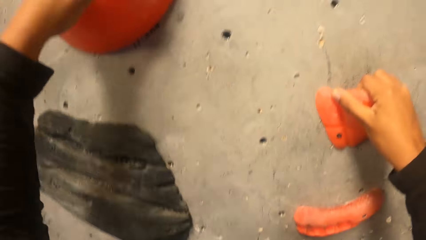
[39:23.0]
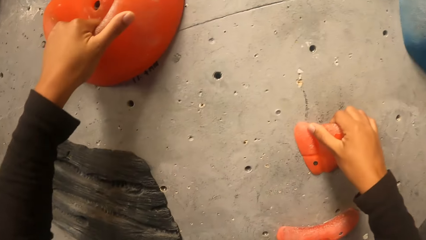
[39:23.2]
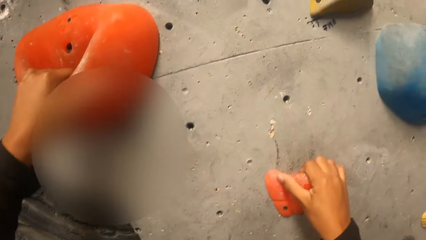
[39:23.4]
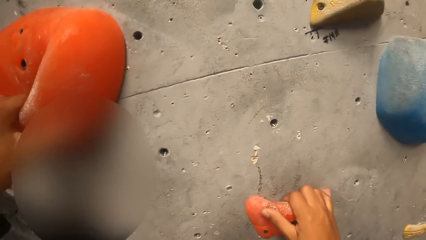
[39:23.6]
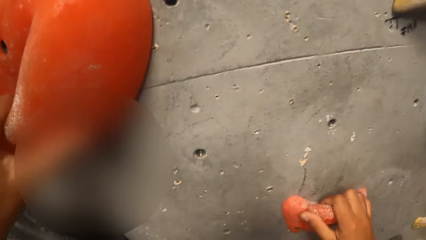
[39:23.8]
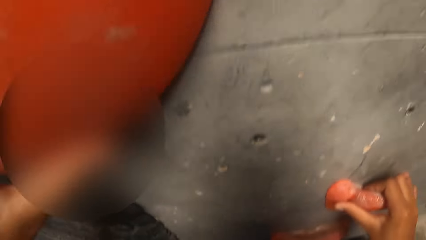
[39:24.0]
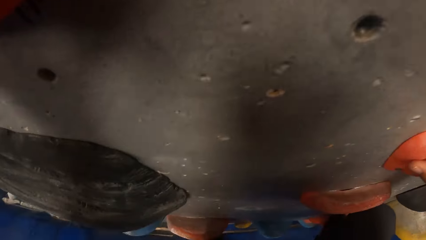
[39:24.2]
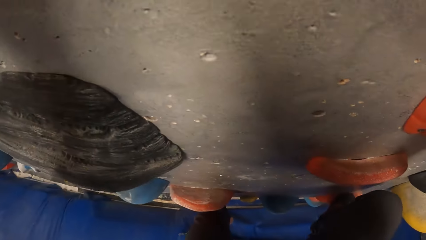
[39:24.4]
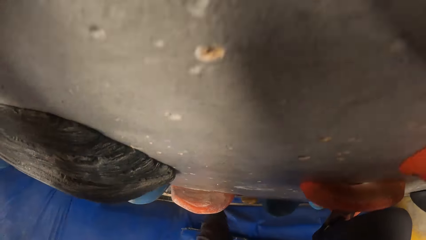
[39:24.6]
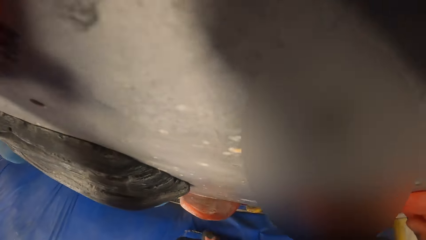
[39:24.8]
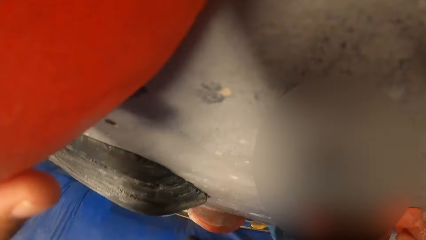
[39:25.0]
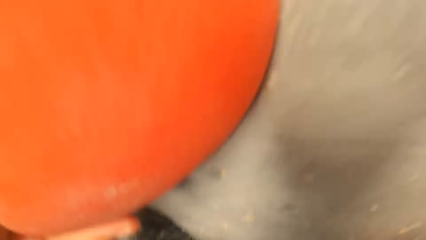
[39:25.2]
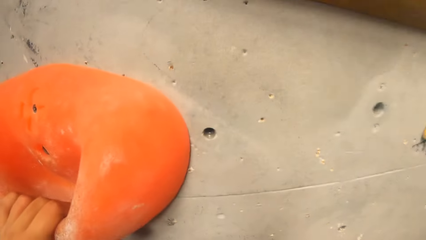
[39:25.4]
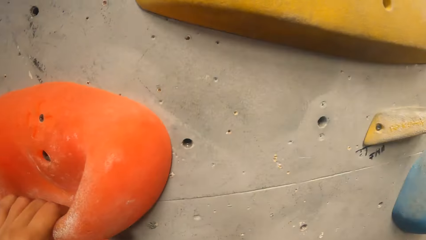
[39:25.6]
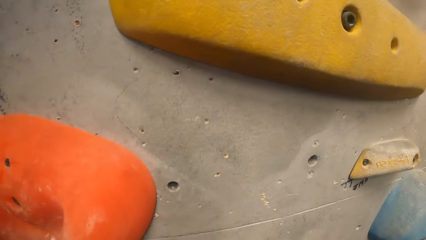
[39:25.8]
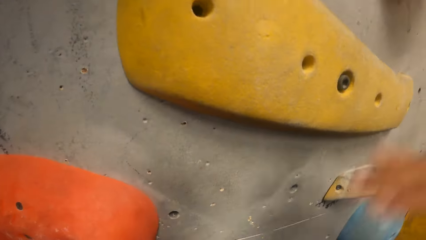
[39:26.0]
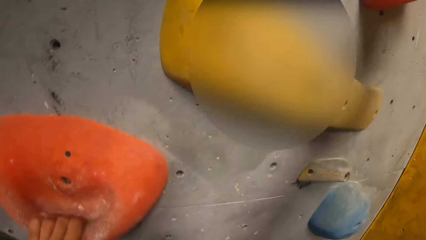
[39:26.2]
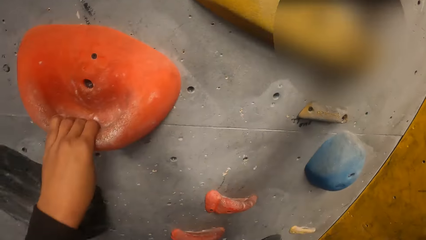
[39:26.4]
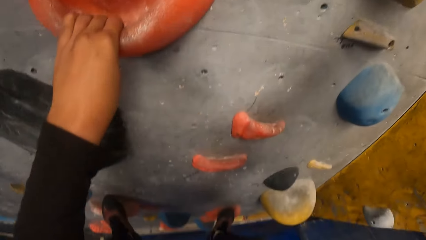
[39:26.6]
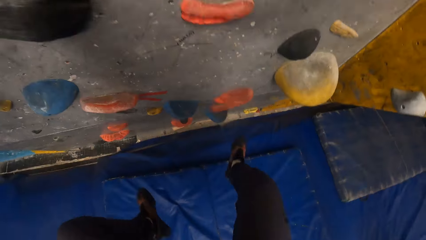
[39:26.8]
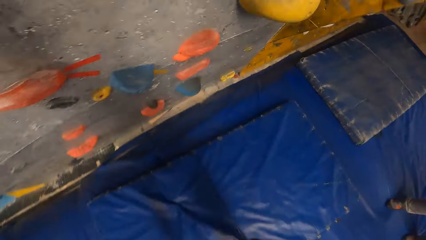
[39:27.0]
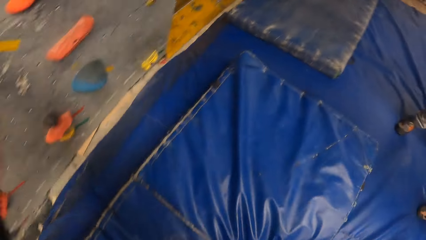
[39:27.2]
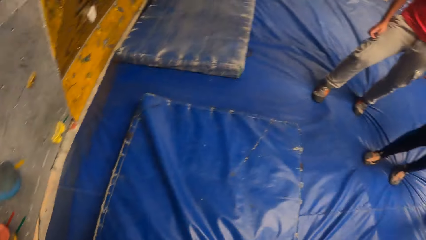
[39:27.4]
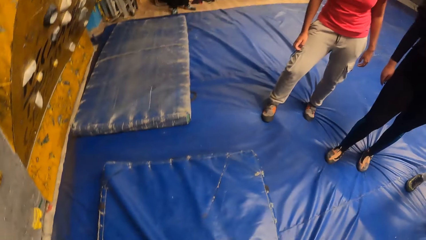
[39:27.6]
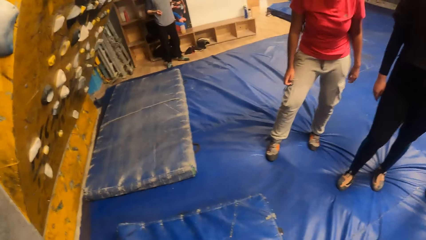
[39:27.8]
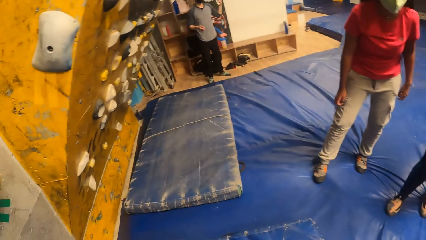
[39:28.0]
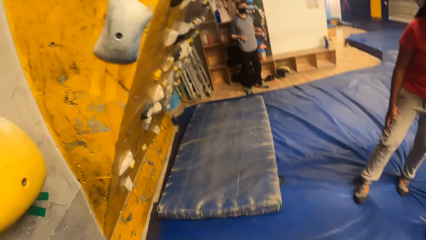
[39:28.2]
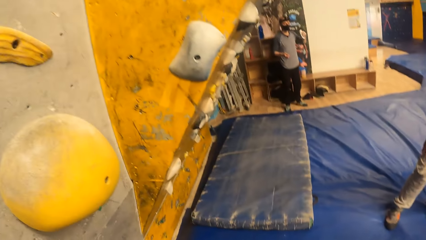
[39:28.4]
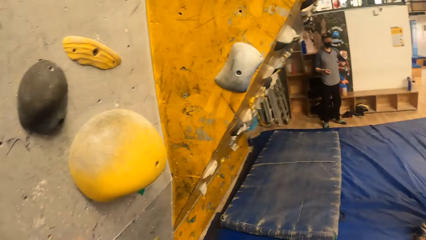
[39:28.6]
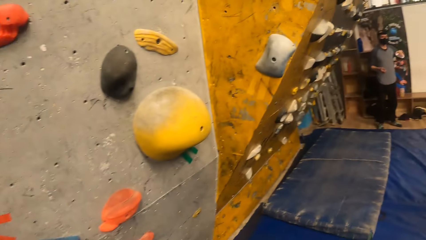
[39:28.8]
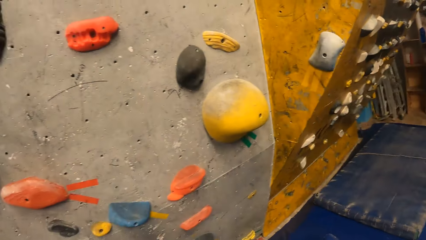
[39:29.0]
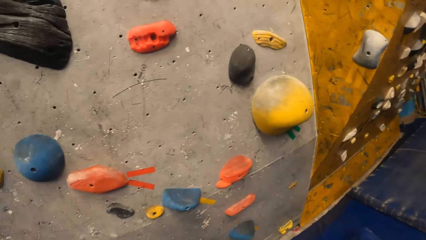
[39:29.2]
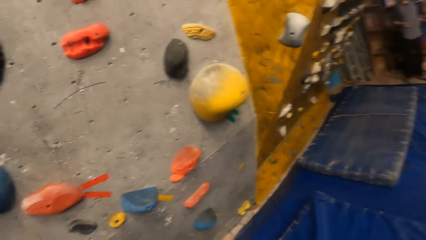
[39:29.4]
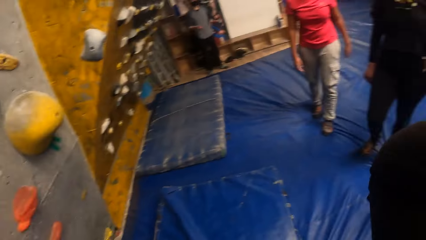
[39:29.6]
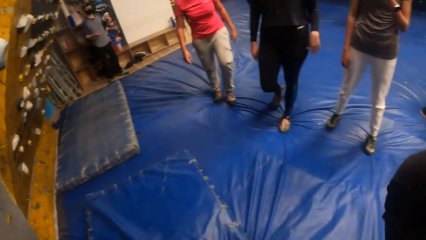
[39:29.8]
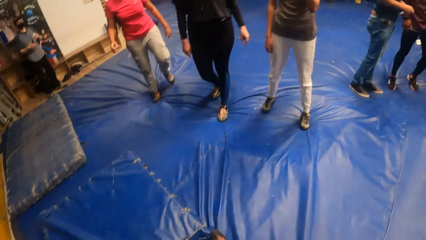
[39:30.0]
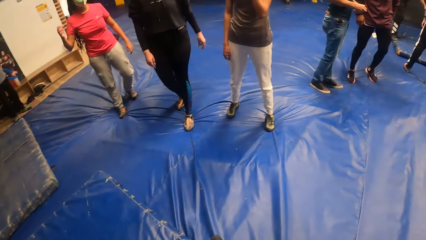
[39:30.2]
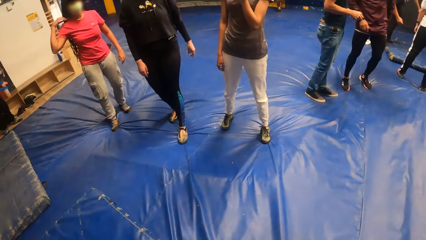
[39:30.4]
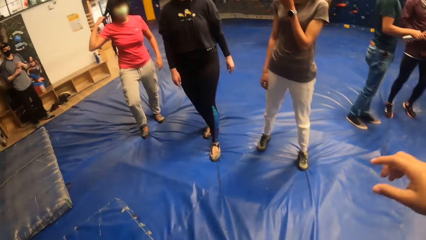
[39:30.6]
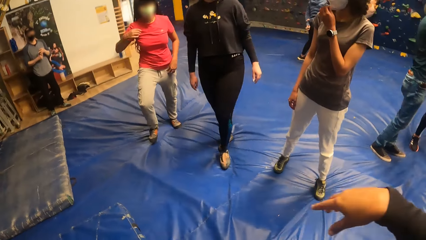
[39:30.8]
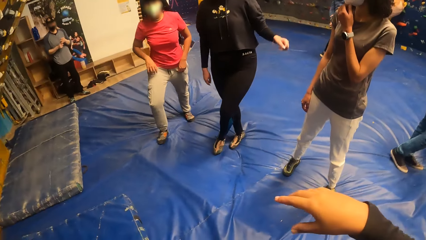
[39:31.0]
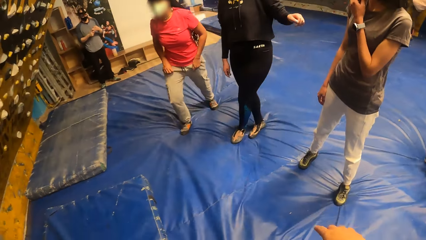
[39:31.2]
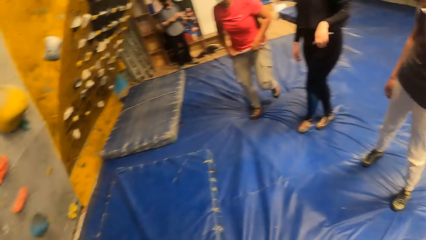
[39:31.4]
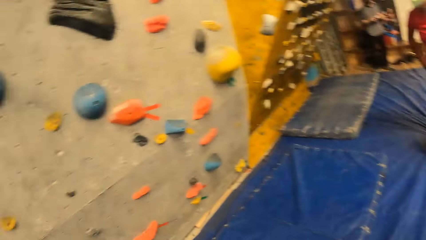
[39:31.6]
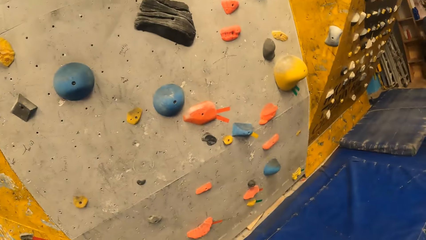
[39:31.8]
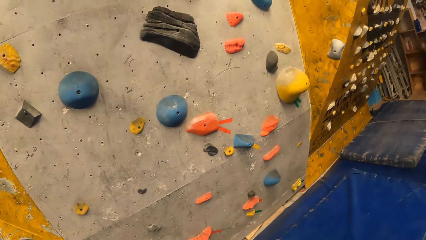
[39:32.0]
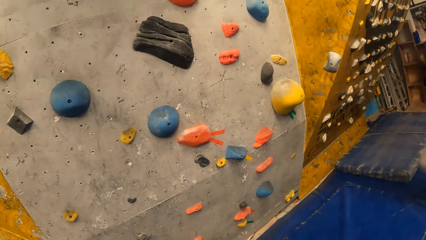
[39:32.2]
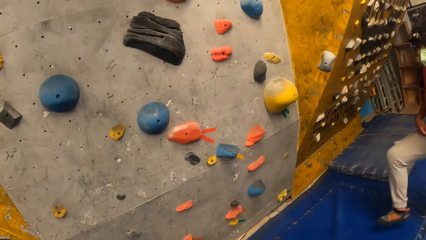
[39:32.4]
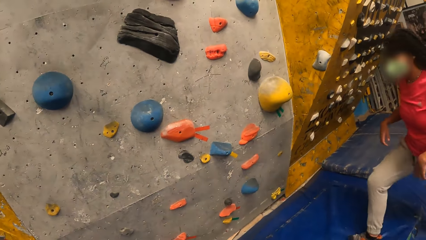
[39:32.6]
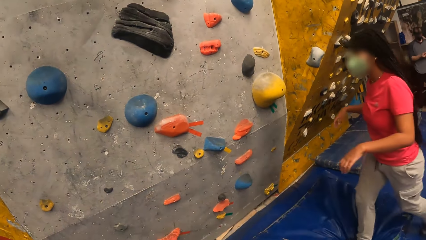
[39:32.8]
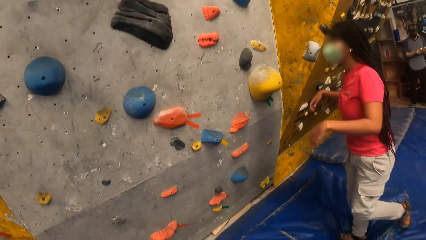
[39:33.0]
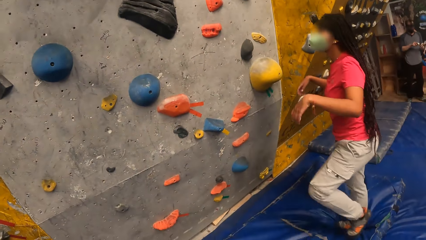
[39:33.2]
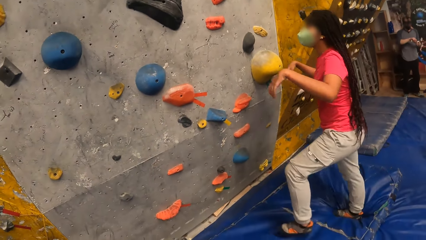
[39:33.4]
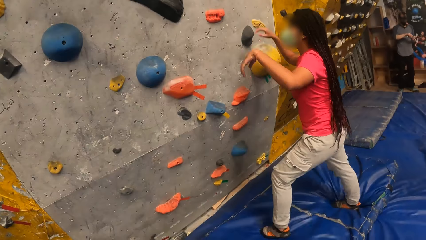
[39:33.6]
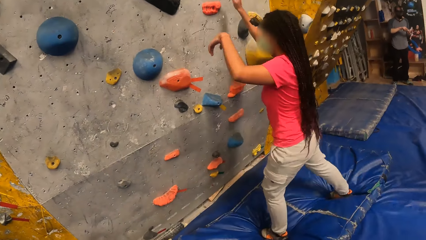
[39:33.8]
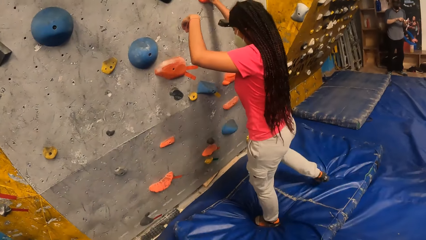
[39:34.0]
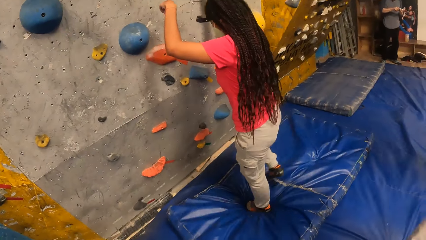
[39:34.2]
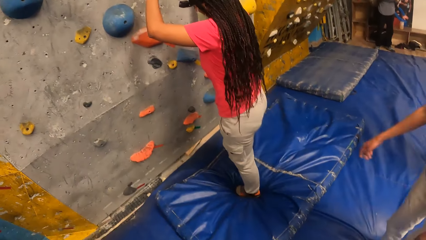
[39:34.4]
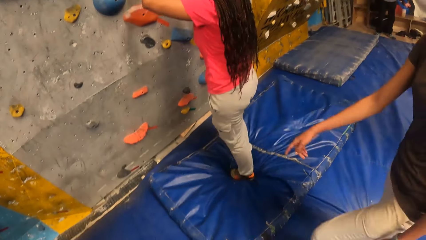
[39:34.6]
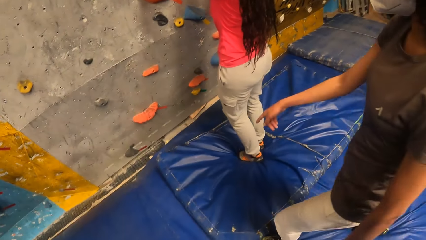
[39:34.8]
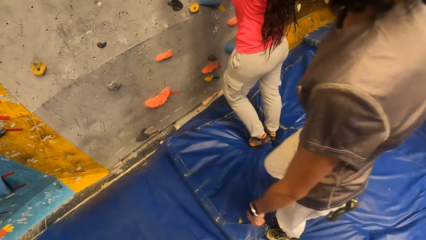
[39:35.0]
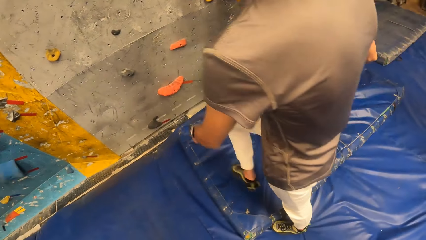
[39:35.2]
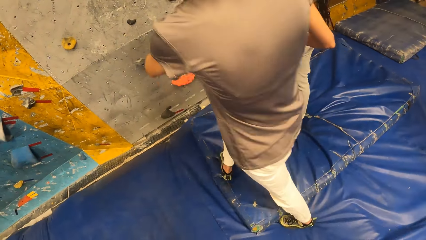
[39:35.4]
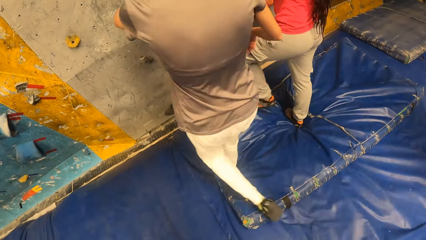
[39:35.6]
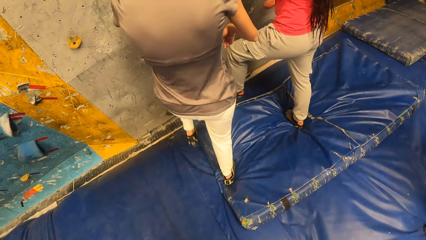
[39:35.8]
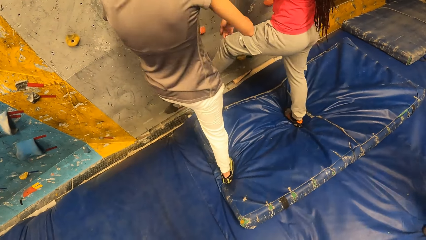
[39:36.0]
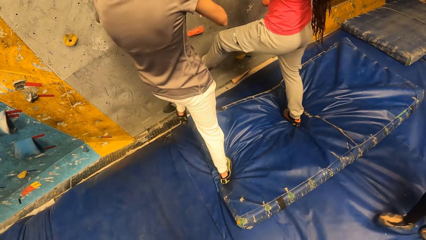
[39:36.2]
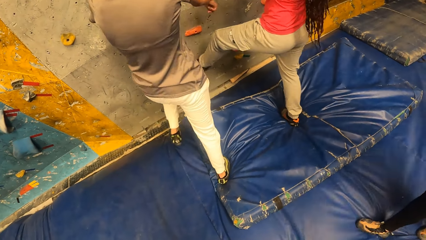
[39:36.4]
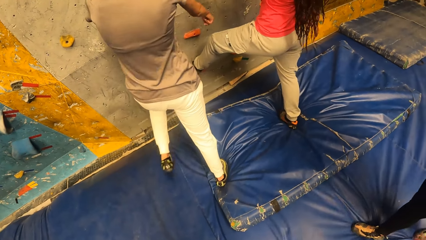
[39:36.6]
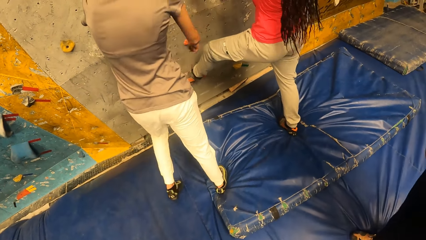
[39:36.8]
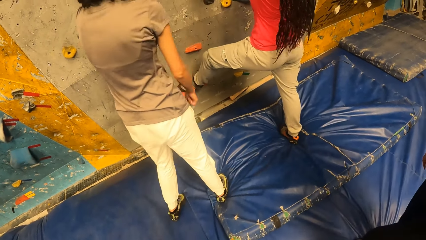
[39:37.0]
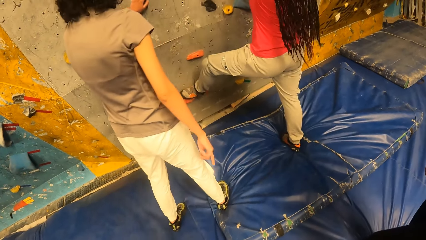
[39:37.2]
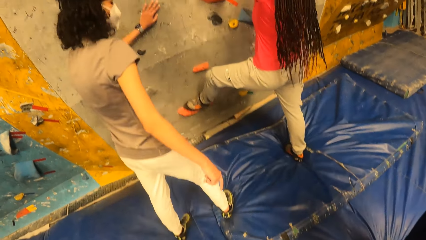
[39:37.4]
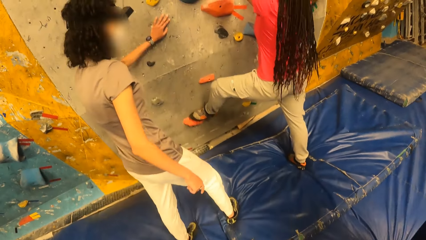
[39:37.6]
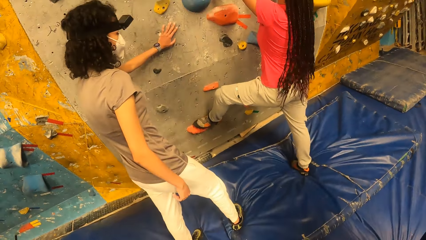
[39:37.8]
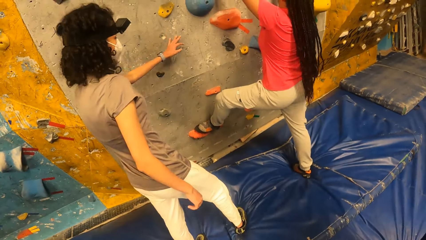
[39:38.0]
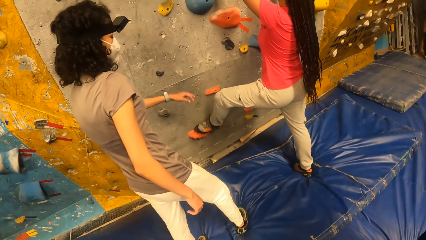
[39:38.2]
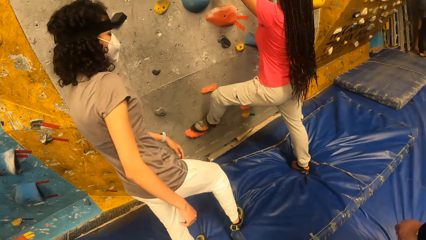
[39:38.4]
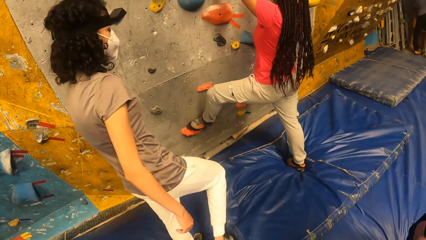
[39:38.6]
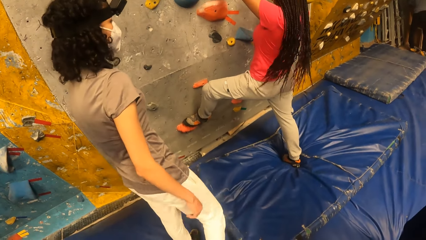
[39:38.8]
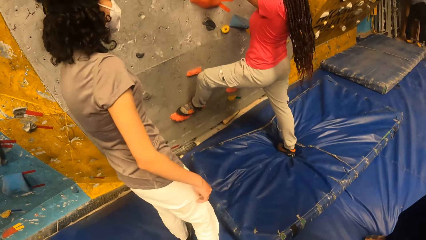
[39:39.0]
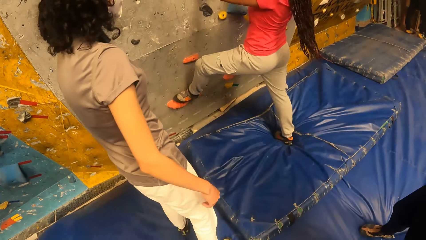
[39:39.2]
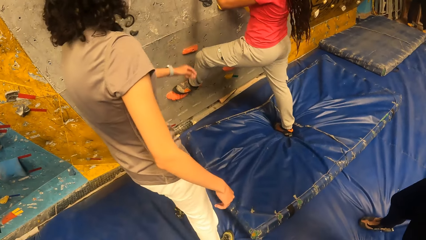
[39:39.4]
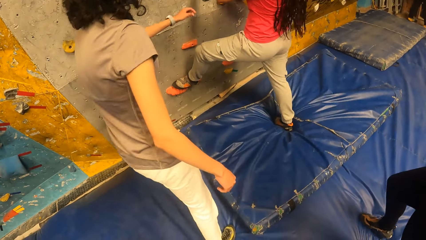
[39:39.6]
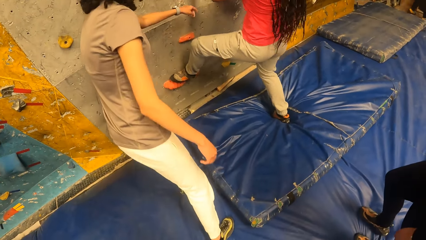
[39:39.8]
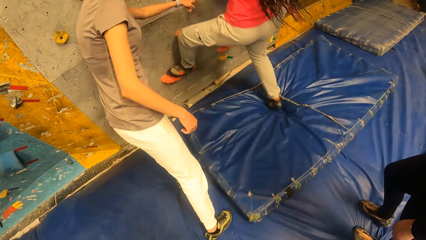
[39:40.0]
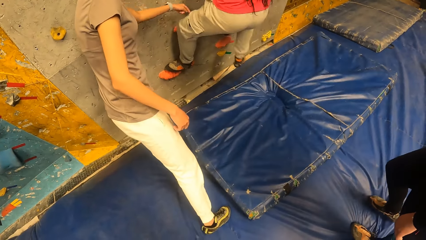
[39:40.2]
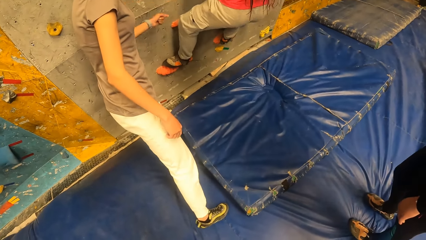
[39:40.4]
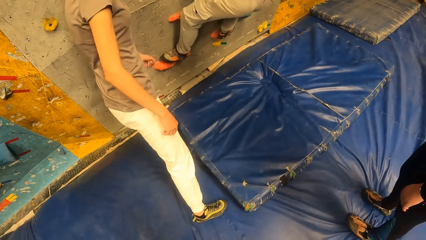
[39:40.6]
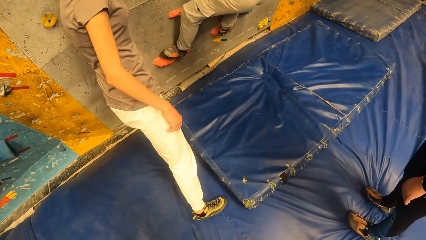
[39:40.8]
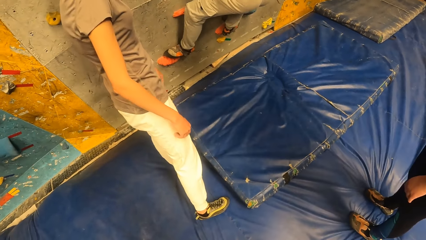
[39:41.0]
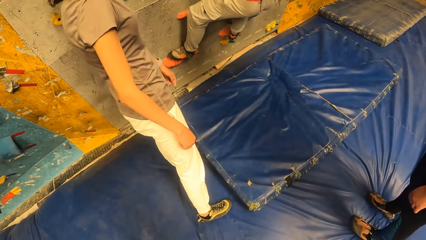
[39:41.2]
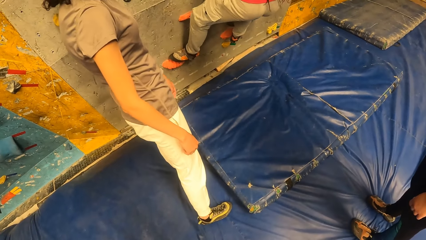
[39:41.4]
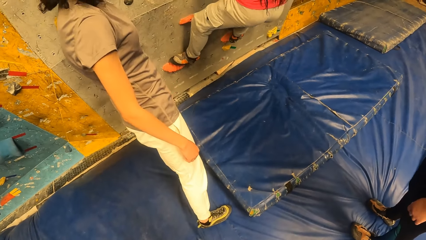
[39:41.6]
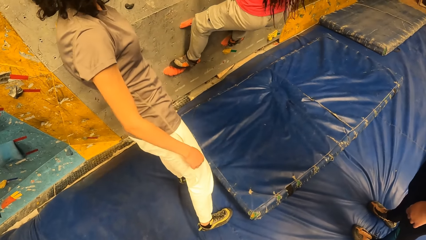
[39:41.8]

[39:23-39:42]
The camera wearer holds the climbing hole stone with her left hand. She holds the climbing hole stone with her right hand. She jumps down from the bouldering wall on the mat. She looks around. A woman climbs the bouldering wall. Another woman helps the first woman climb the bouldering wall.
